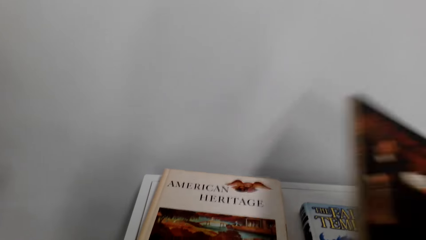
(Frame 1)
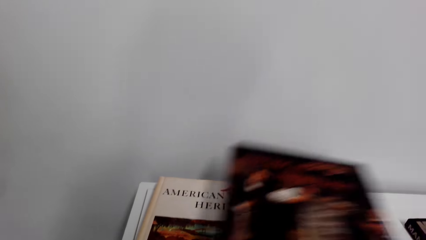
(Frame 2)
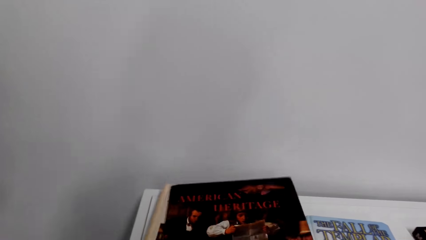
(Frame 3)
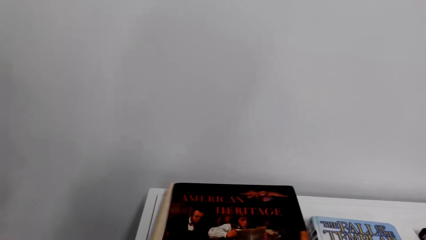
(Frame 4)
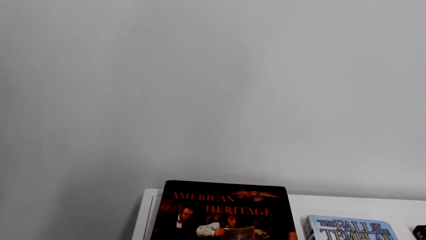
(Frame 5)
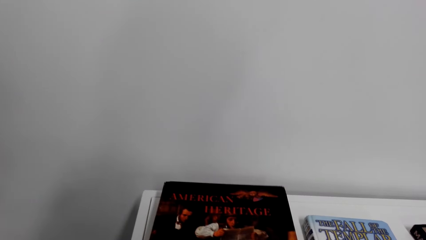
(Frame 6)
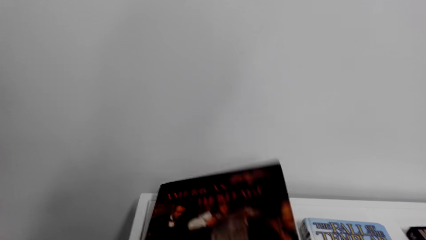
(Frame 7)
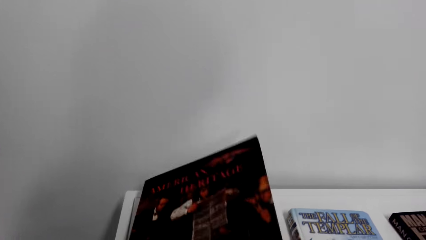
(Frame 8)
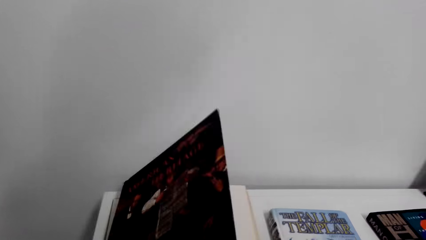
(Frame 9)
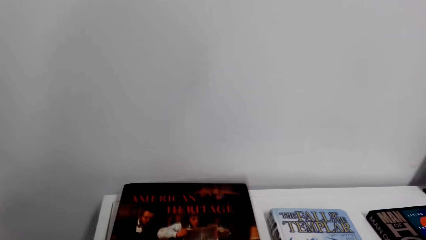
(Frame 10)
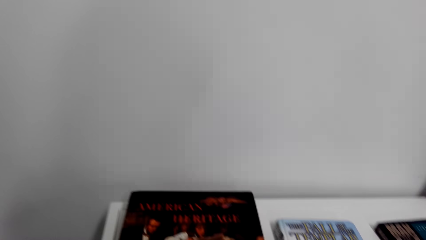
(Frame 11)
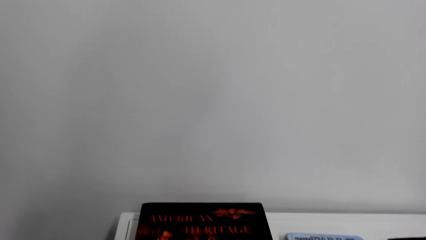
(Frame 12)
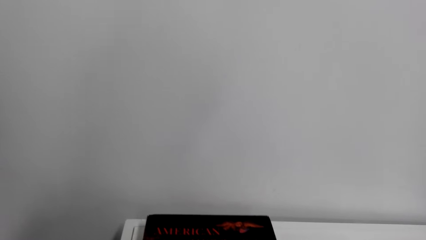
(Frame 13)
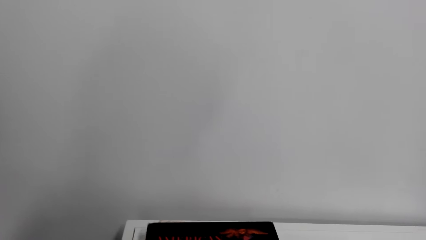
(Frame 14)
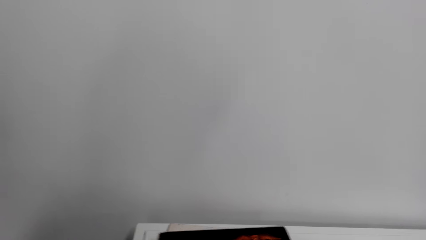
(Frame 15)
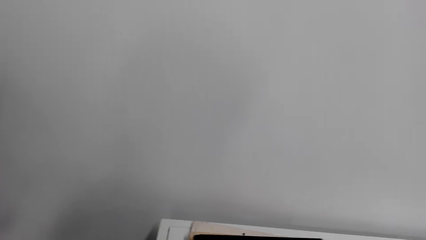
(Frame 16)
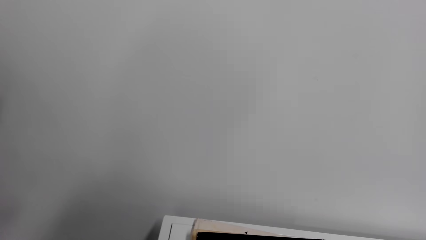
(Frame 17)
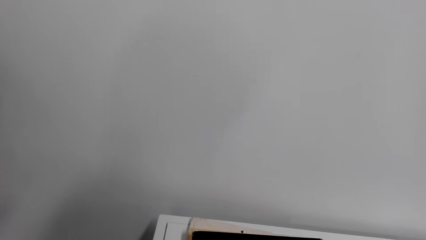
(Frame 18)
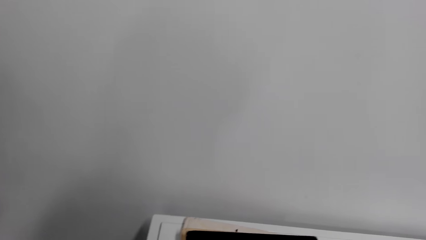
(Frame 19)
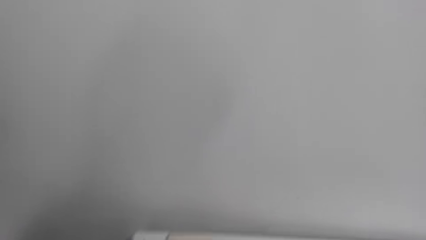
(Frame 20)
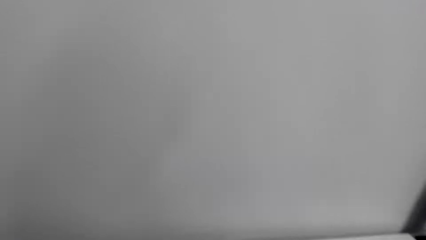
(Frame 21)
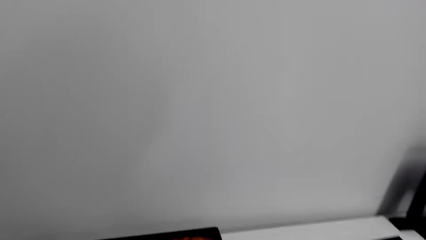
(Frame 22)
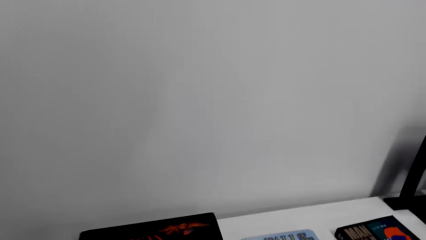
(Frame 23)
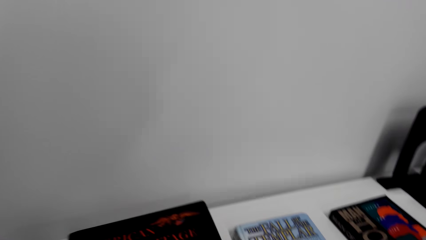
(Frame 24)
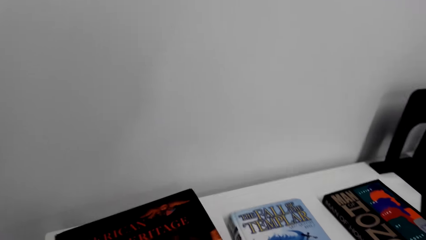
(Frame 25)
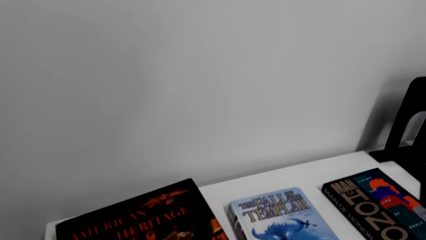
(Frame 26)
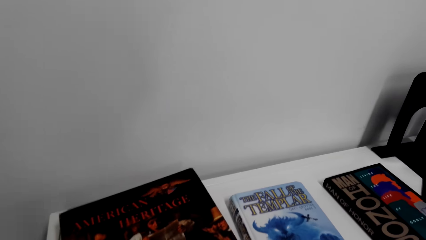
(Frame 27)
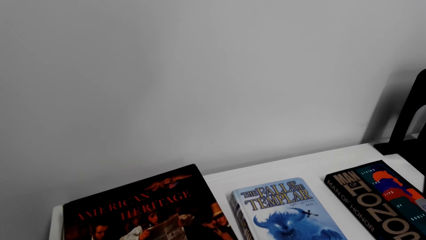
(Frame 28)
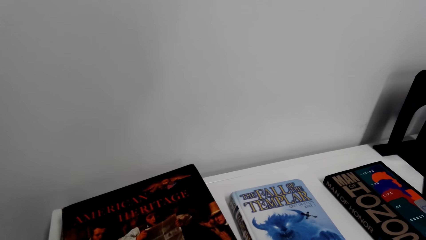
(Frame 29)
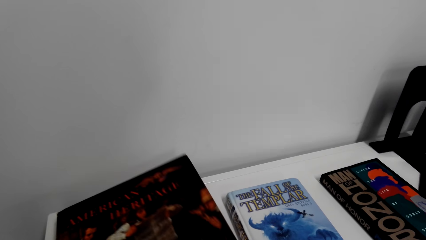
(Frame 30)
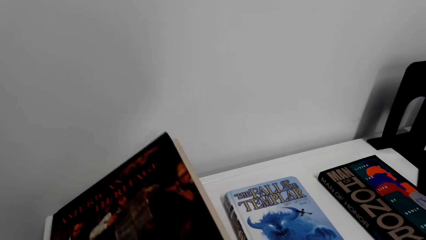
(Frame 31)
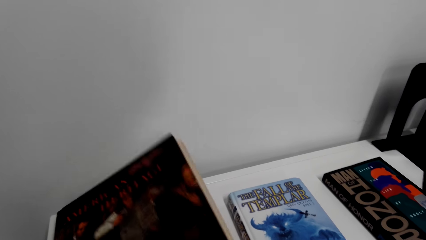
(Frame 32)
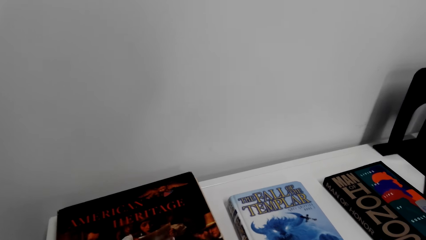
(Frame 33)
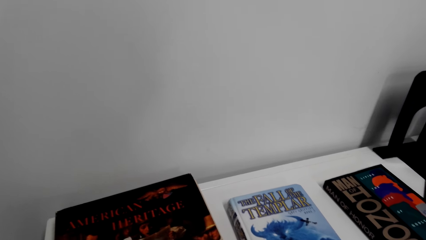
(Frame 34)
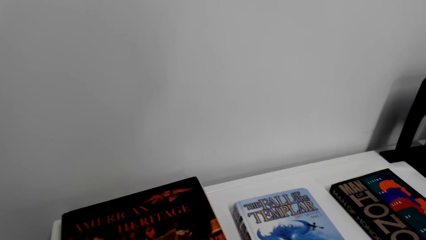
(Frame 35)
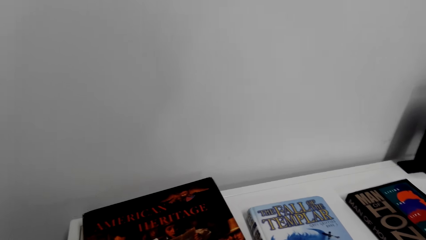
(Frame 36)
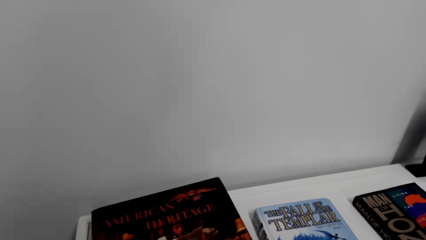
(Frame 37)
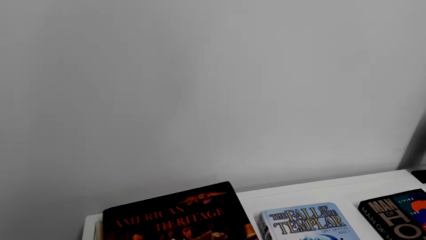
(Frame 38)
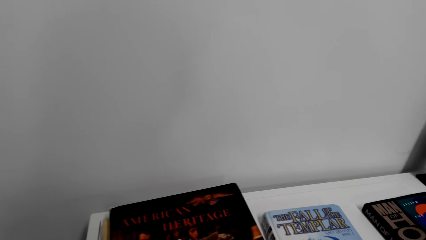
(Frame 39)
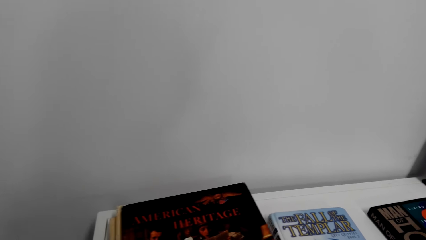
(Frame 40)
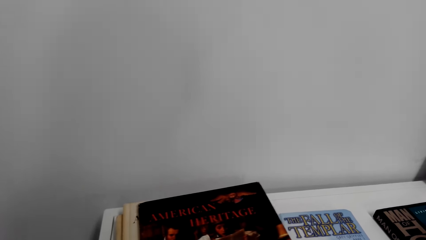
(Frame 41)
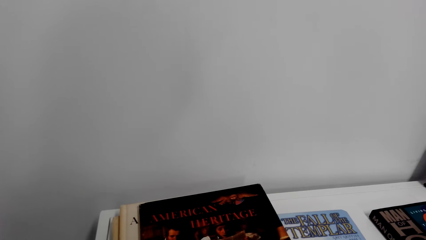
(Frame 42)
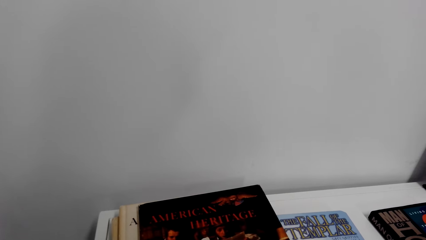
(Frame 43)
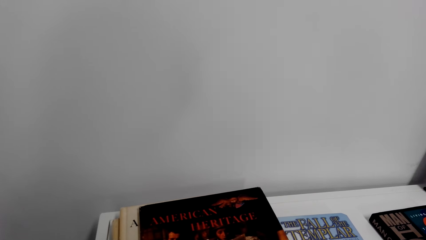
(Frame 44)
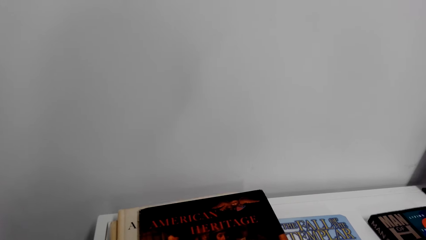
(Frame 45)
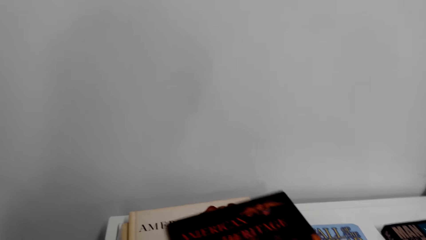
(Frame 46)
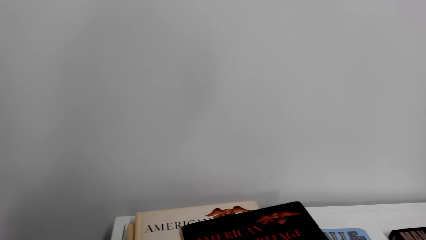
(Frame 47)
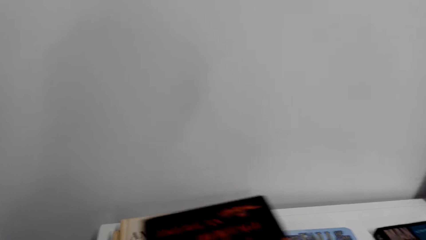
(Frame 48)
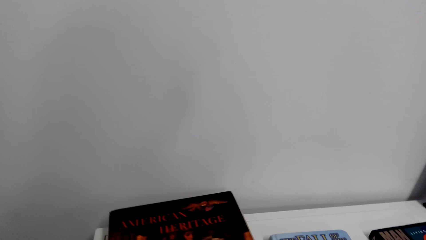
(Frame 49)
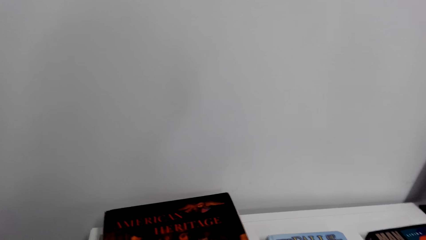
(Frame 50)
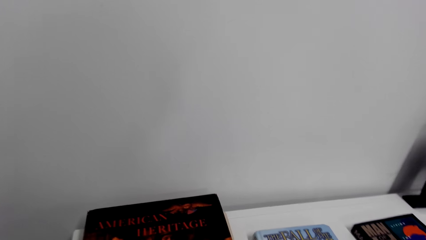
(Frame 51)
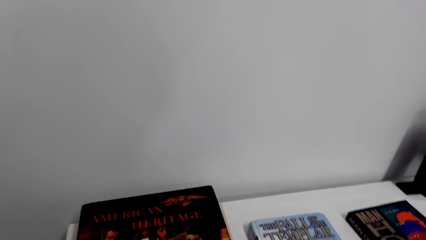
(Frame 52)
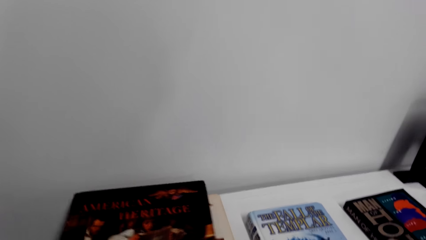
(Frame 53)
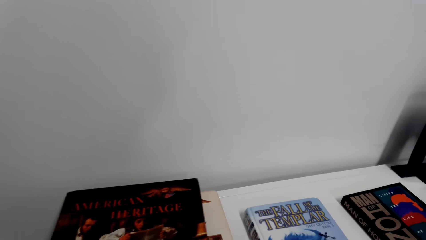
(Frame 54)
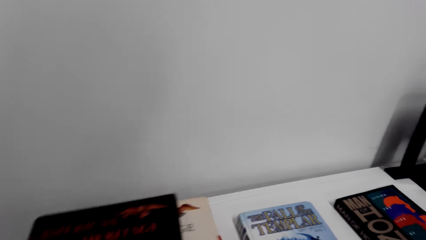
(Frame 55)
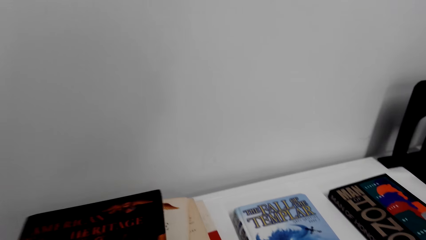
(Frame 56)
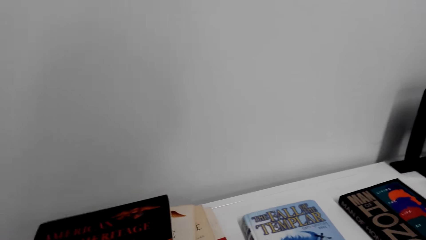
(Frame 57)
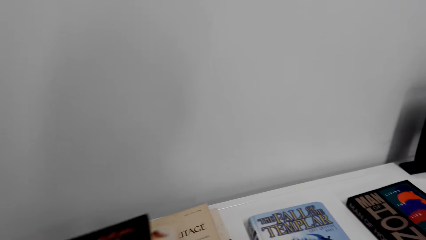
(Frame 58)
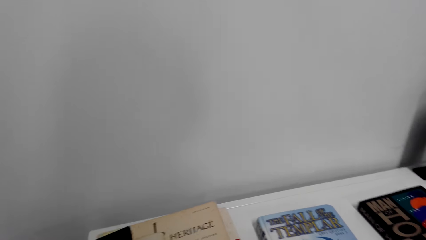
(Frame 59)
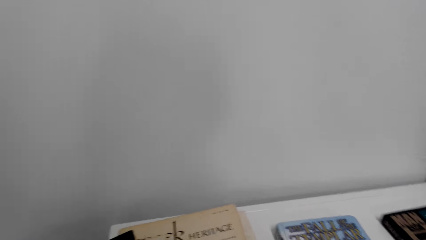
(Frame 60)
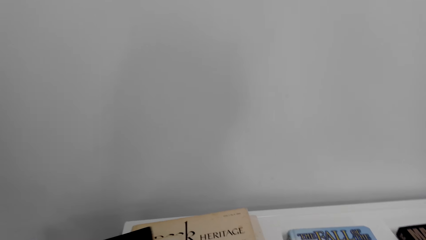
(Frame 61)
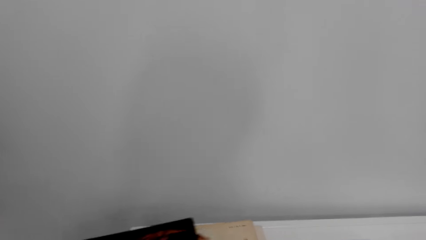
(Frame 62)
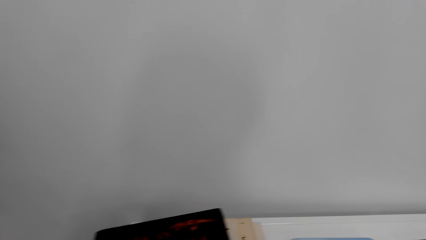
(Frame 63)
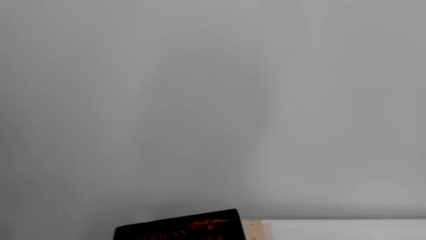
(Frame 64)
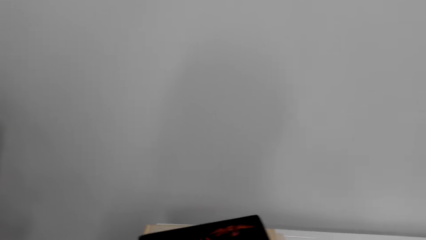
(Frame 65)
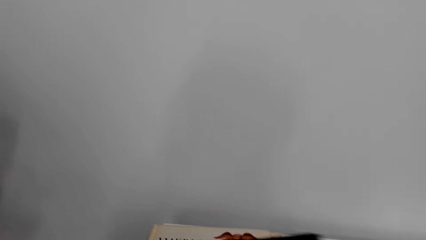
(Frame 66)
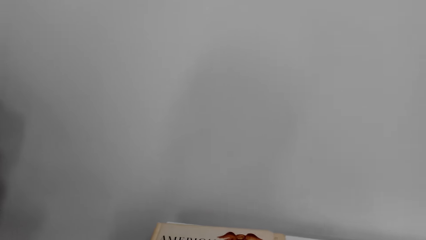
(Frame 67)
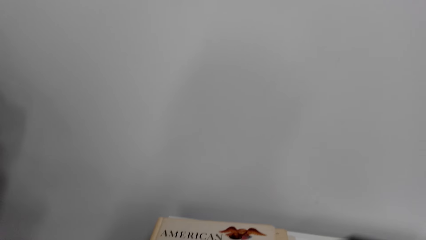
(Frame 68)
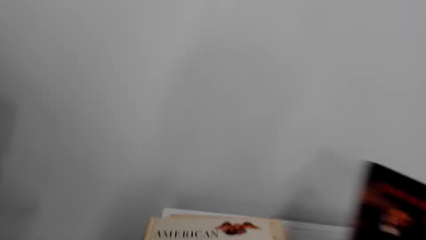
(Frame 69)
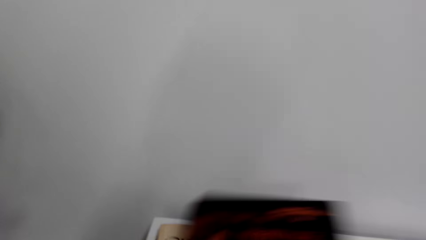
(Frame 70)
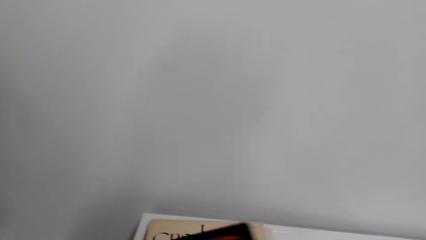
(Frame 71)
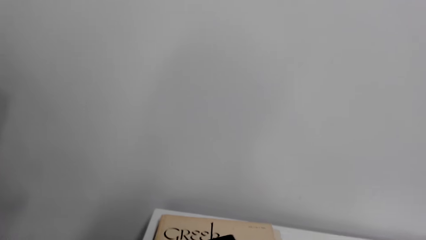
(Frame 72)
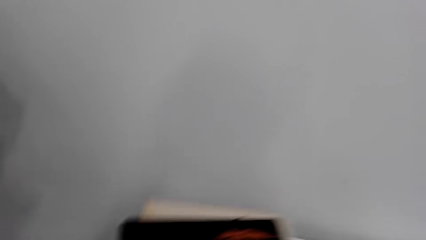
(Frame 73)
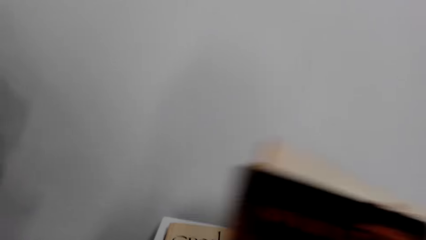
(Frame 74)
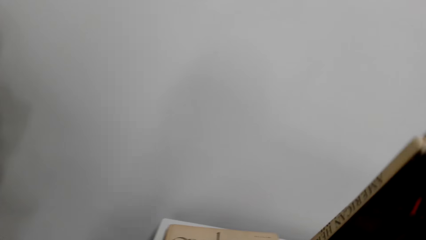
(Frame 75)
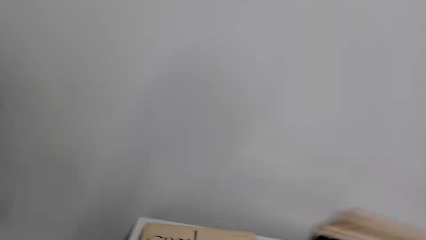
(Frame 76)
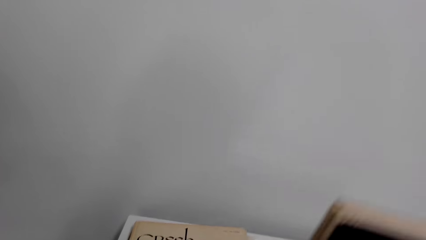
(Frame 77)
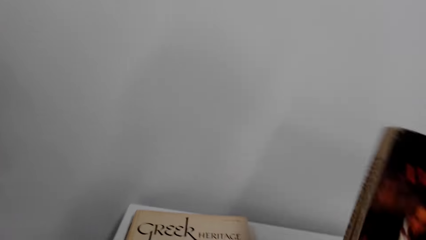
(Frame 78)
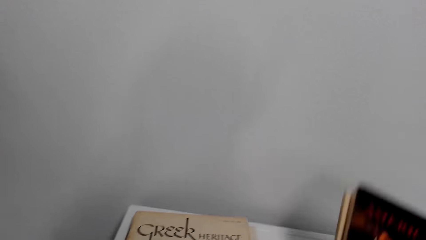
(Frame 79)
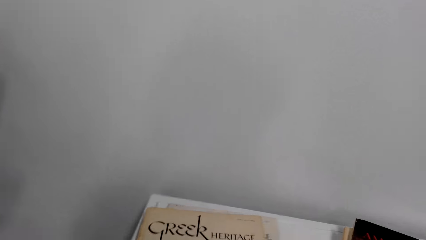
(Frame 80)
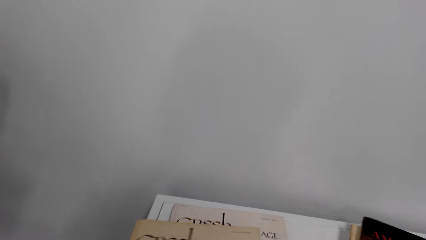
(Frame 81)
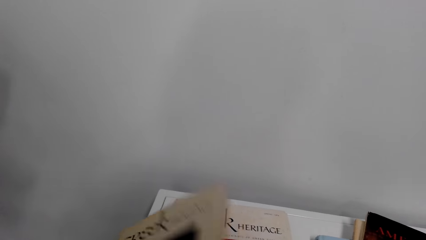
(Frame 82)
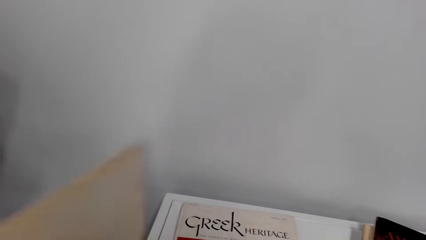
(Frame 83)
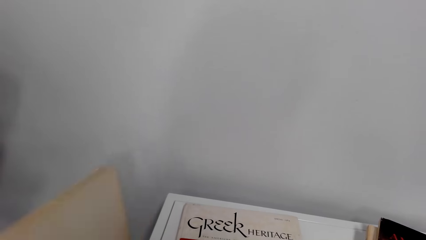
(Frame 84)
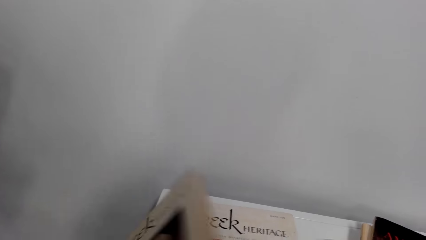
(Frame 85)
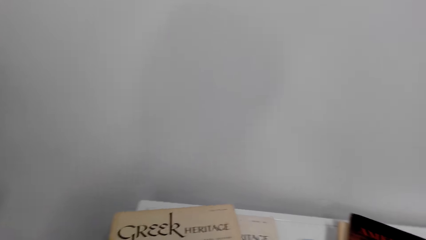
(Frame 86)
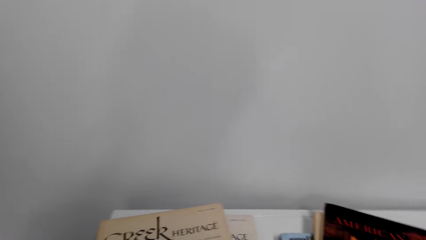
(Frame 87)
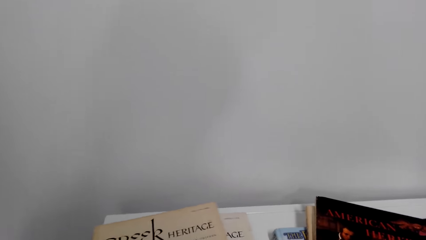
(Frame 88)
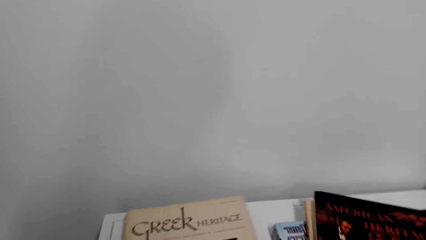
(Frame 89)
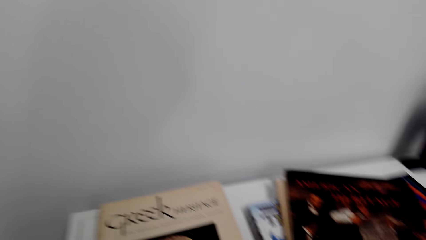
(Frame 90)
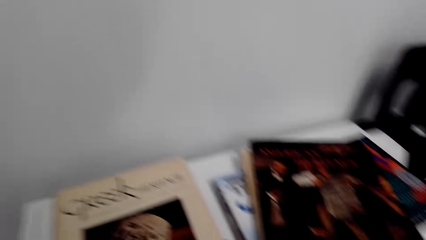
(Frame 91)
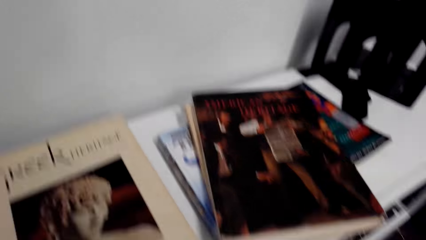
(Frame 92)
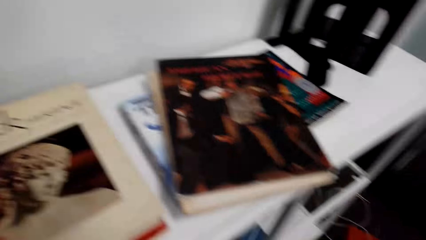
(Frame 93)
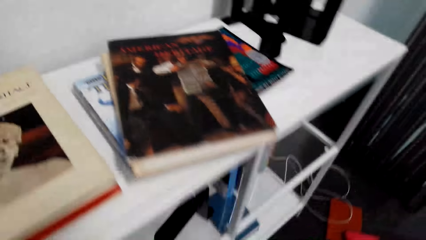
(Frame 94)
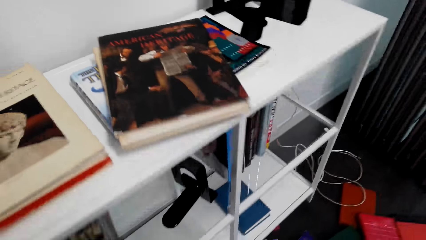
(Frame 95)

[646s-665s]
The camera wearer opens a book. They put the book on a shelf. They move a book. They put a book on the shelf. They put a book on the shelf again. They lift a book.
